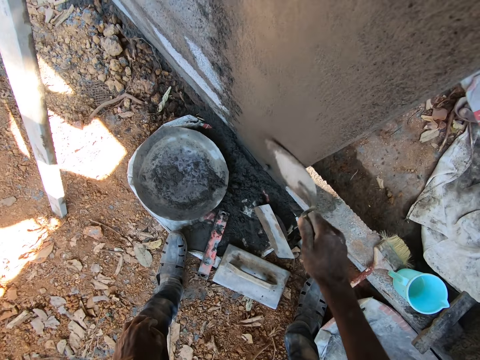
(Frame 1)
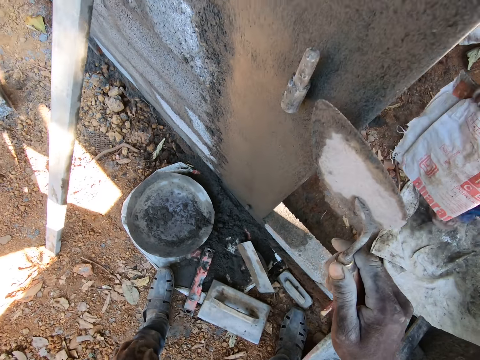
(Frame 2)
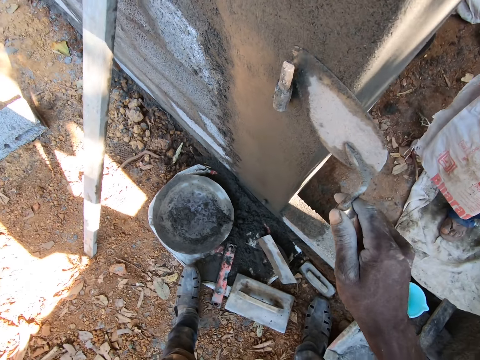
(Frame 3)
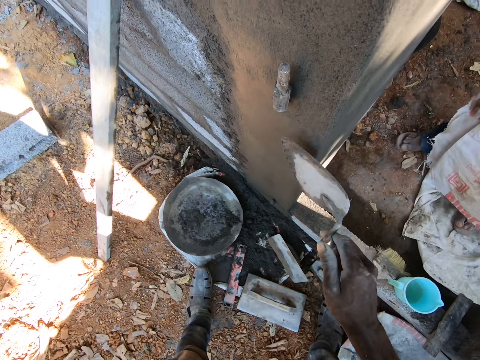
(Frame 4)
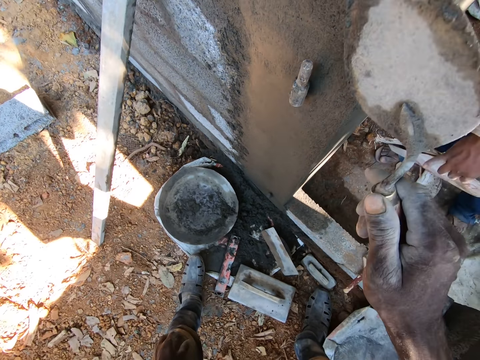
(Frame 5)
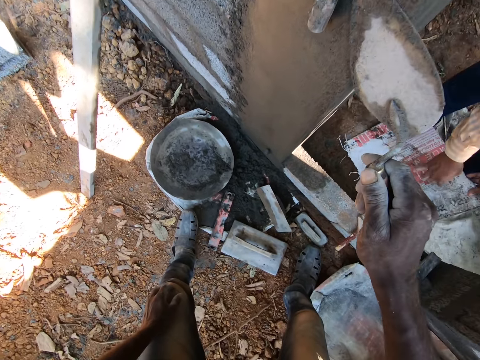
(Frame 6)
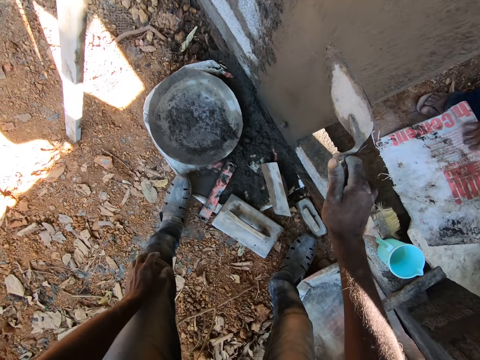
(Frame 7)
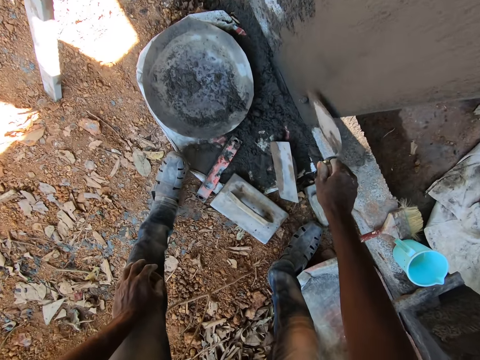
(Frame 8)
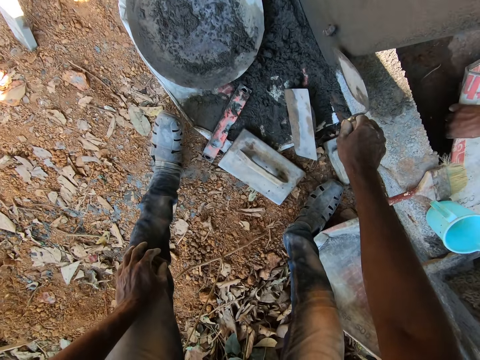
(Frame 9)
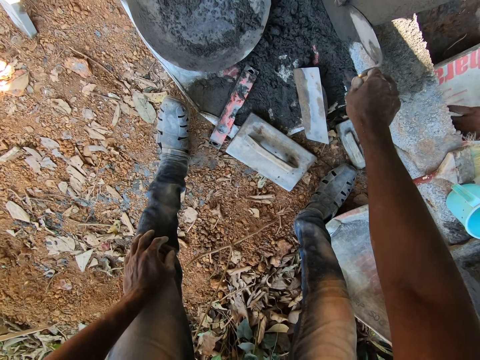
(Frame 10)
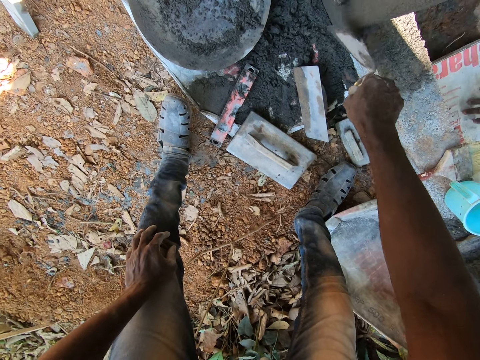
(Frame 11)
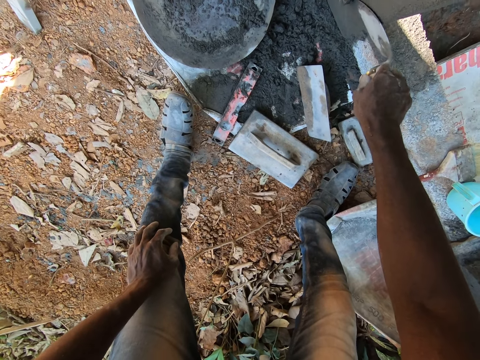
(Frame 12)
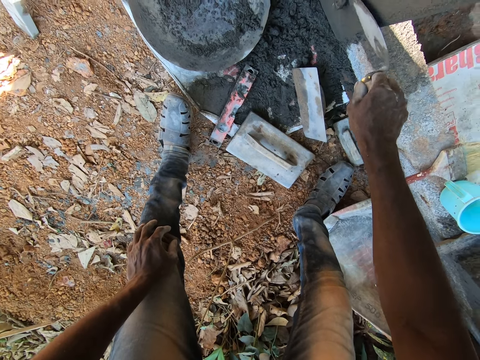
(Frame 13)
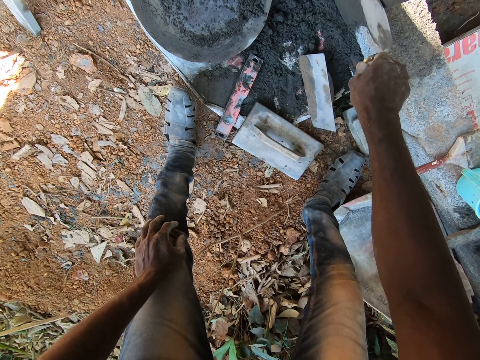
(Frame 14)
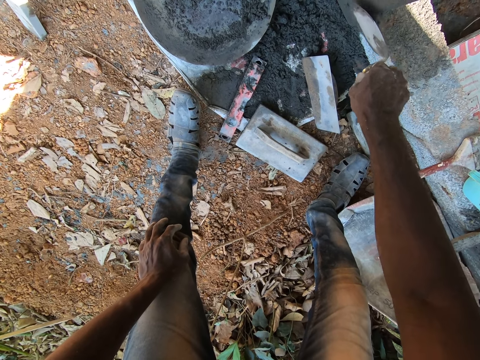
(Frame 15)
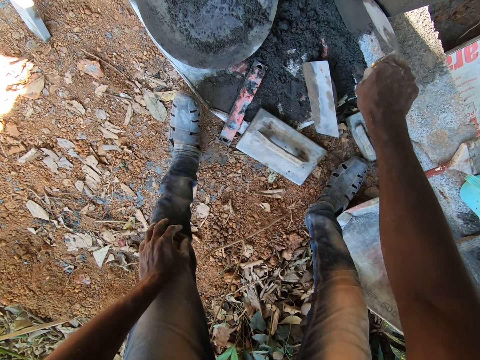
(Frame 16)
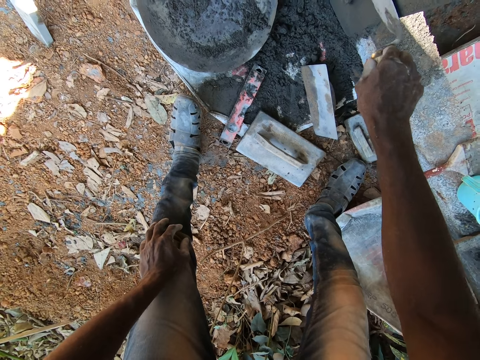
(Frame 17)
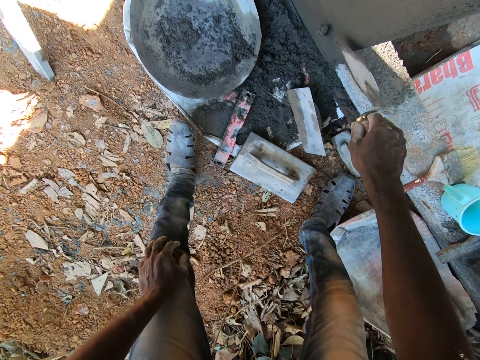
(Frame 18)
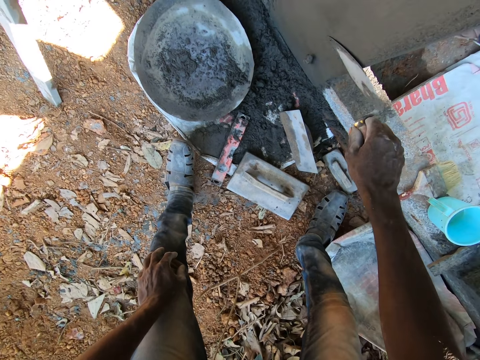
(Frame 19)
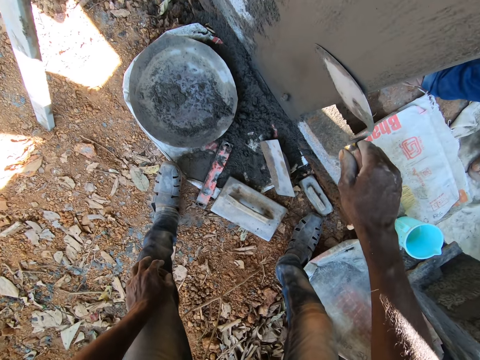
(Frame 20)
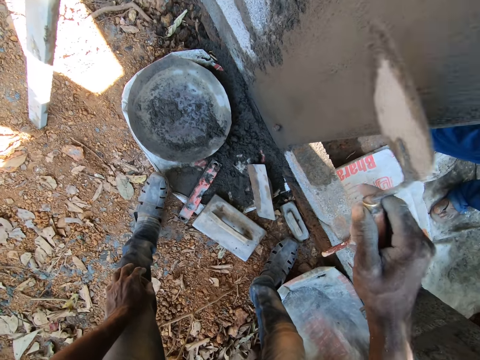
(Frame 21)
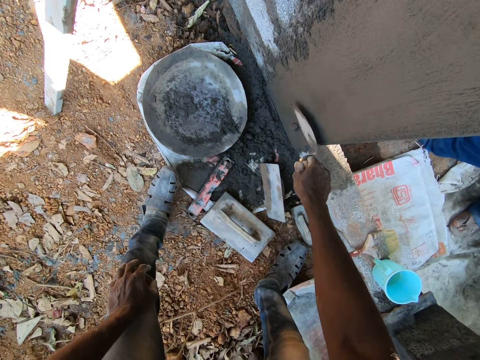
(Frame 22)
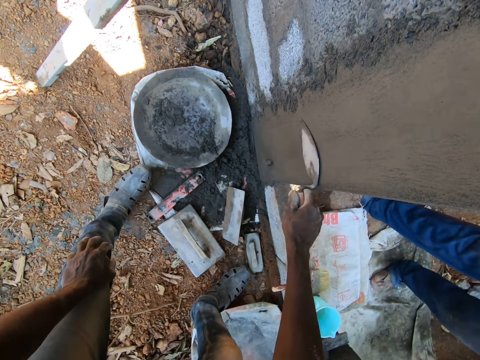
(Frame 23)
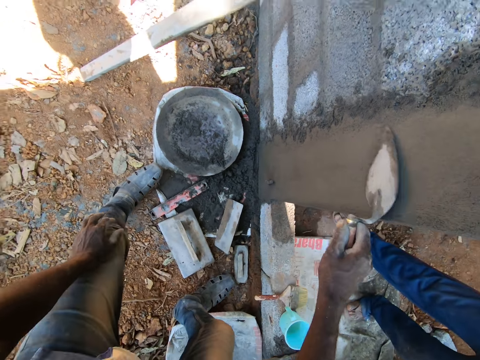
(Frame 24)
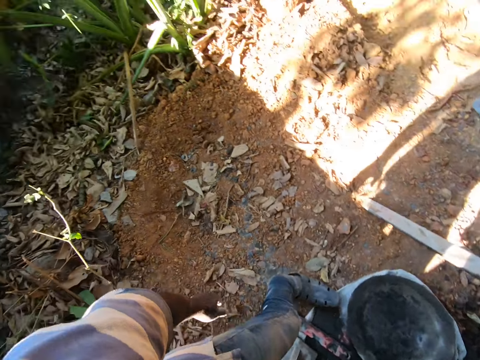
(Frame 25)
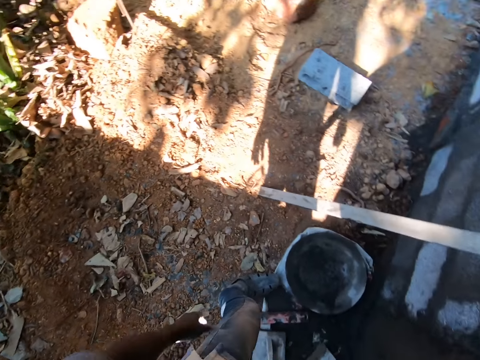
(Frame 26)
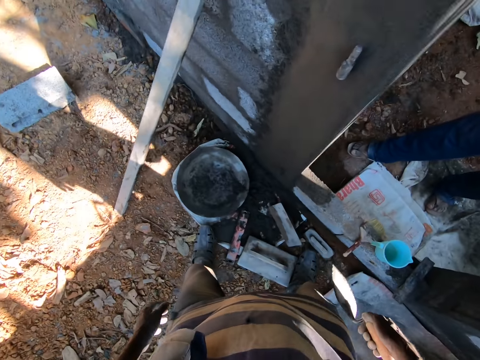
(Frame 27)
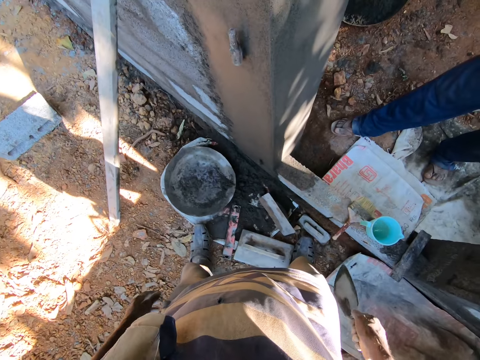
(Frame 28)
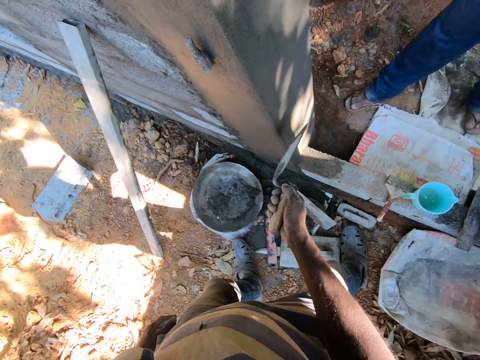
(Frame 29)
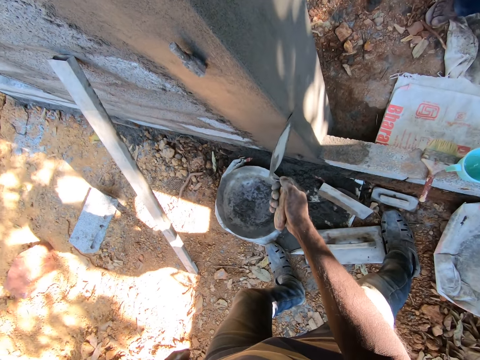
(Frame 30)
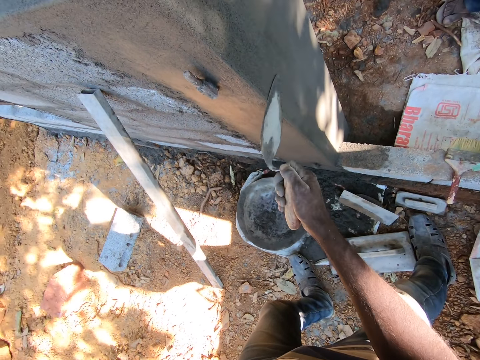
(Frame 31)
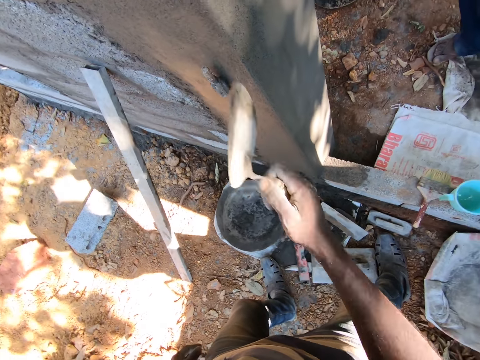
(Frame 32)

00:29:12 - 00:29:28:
A man drops a sack on the ground. The camera wearer applies concrete on the wall. They look around.

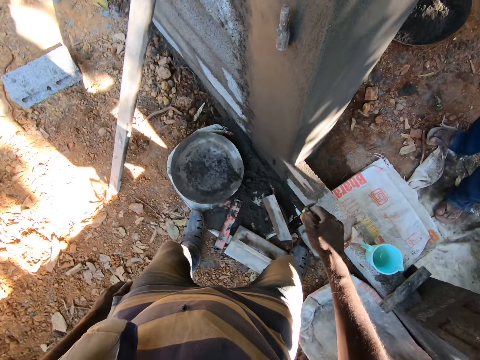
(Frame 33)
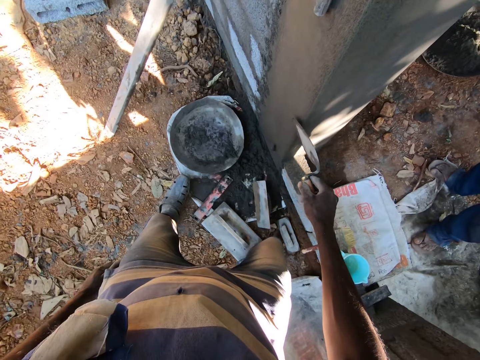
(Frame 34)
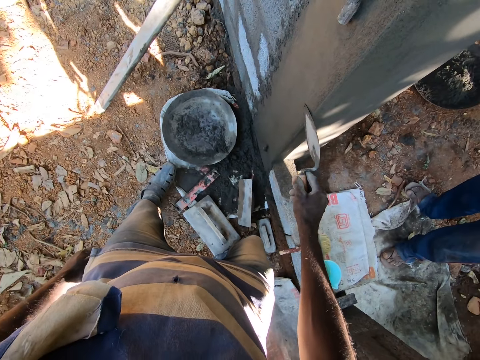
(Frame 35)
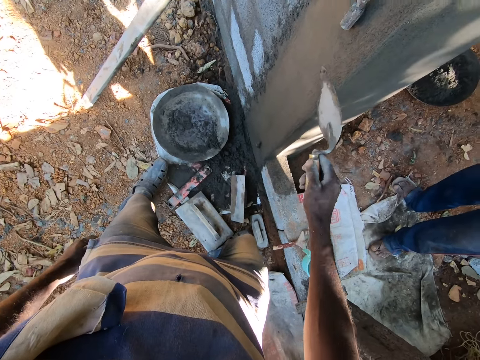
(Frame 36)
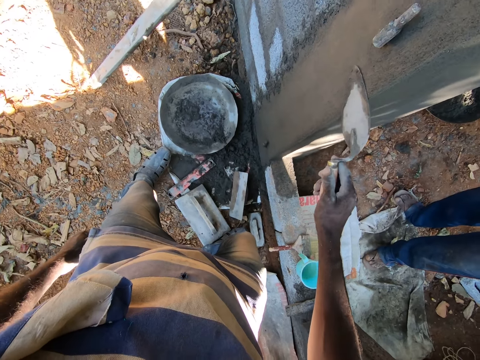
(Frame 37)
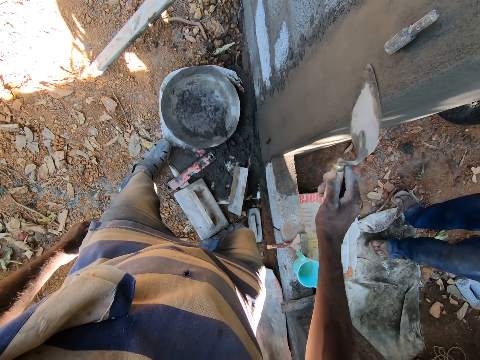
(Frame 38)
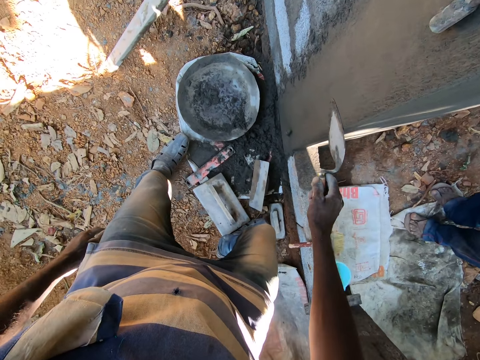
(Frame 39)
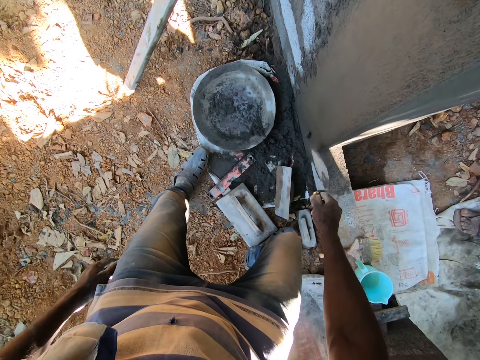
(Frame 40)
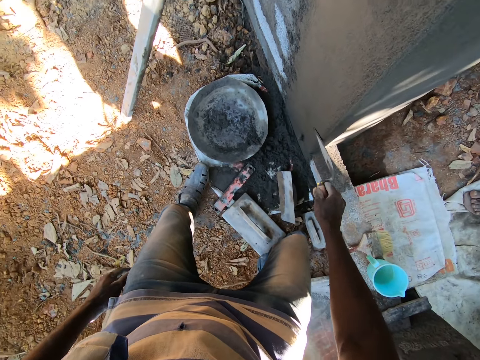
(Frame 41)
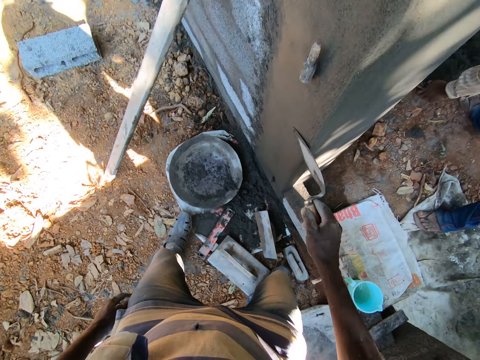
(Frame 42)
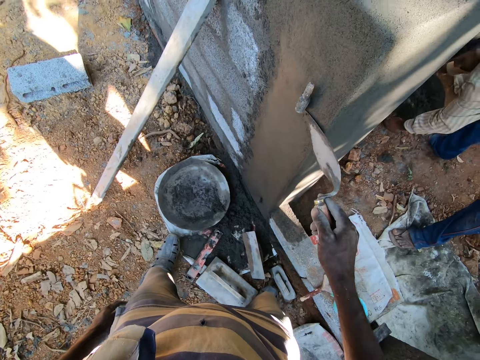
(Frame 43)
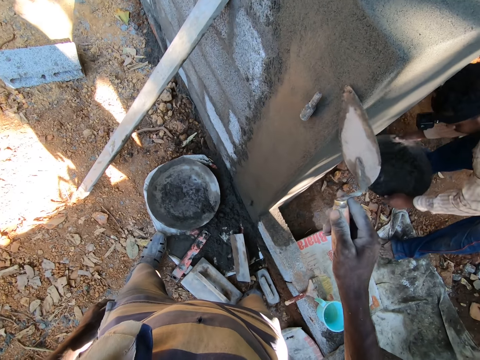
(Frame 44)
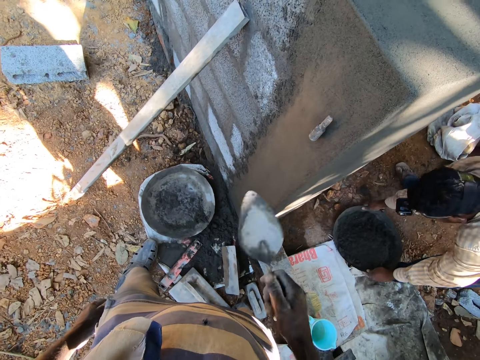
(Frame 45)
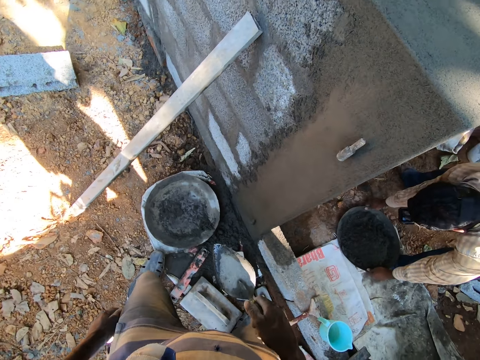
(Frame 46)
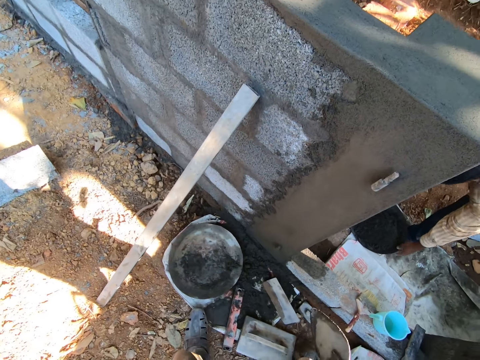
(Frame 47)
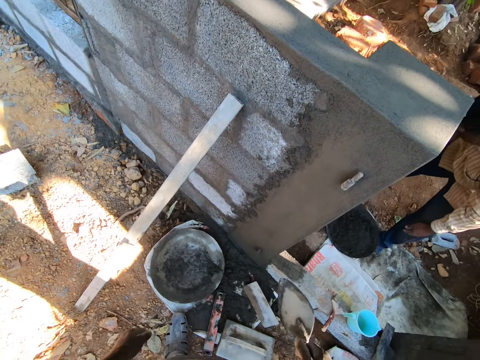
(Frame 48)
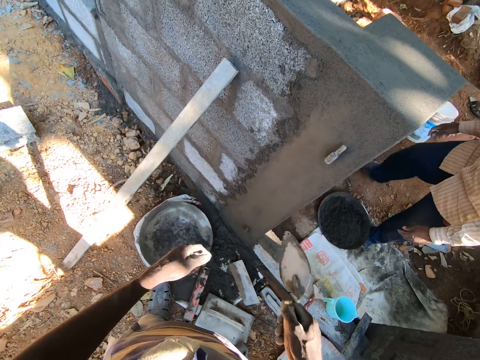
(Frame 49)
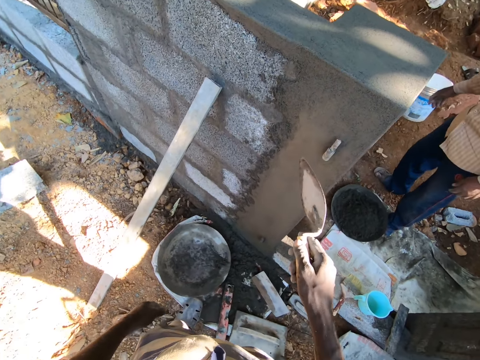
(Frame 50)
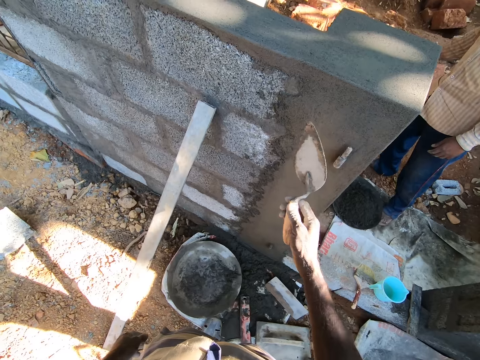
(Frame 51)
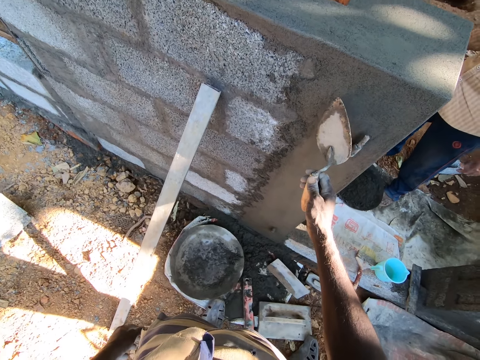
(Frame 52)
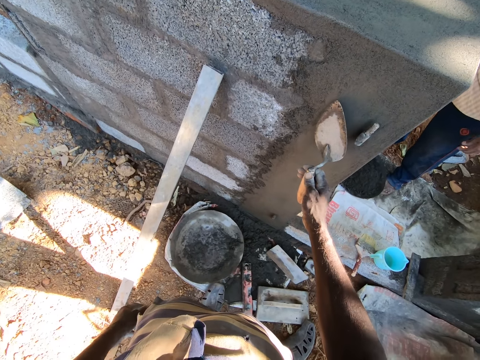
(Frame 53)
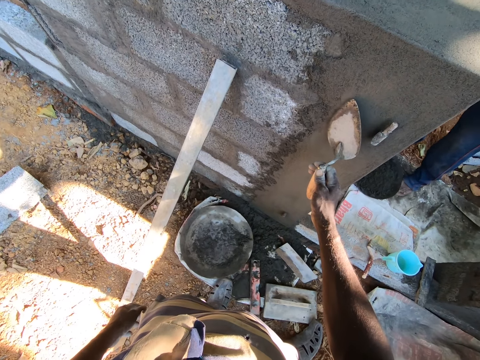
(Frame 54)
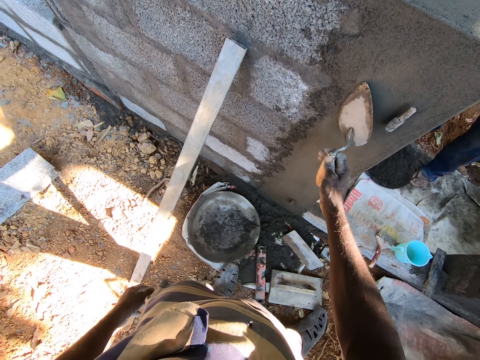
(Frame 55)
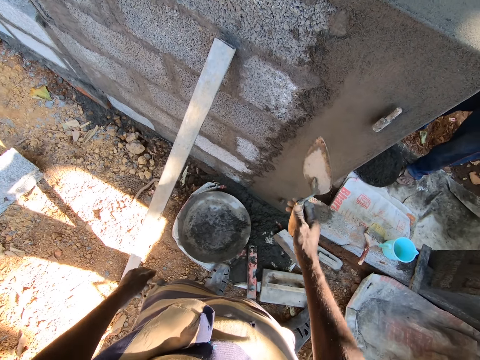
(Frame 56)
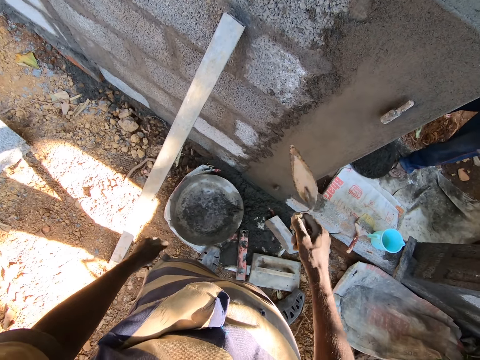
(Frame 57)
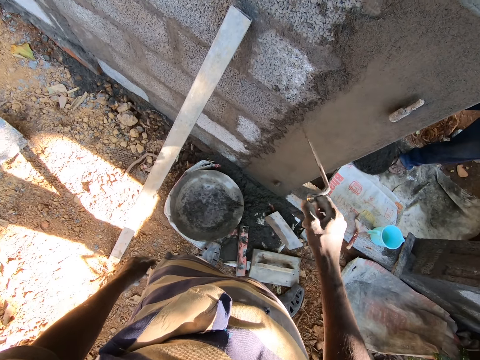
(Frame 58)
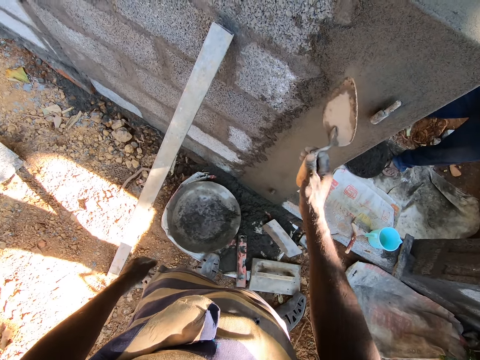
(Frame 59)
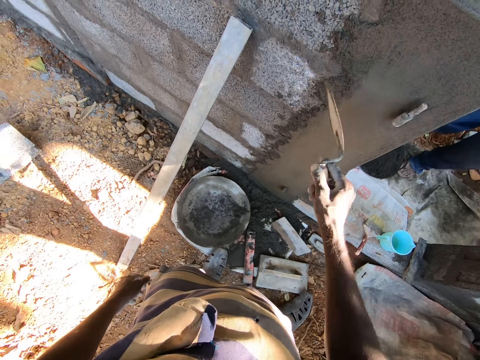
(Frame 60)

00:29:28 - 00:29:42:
The camera wearer applies concrete on the wall.
